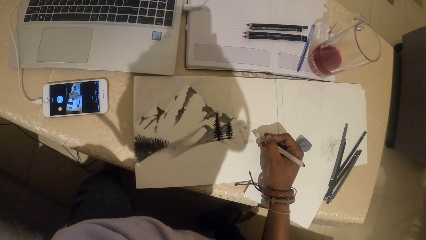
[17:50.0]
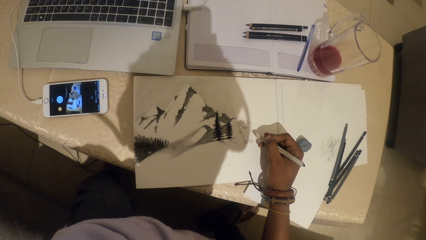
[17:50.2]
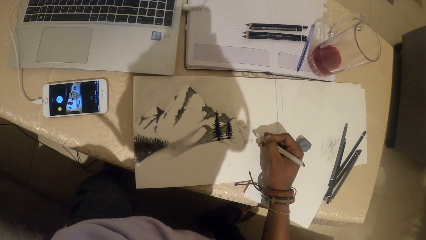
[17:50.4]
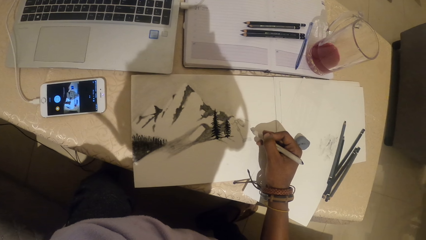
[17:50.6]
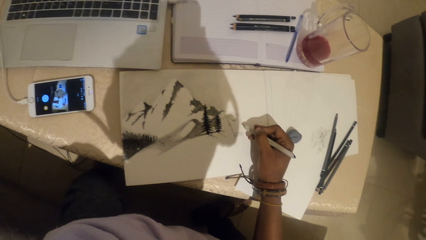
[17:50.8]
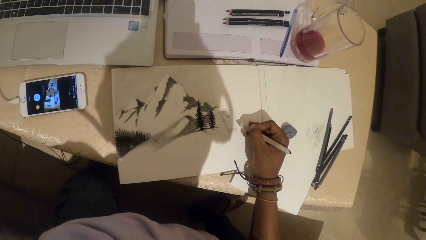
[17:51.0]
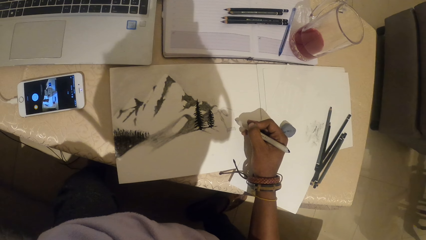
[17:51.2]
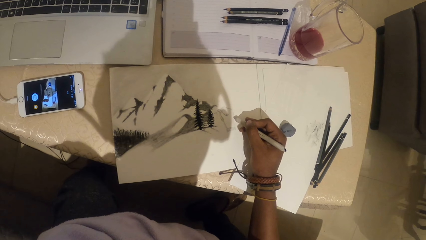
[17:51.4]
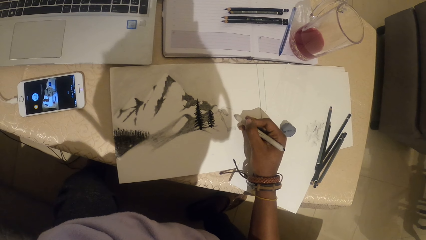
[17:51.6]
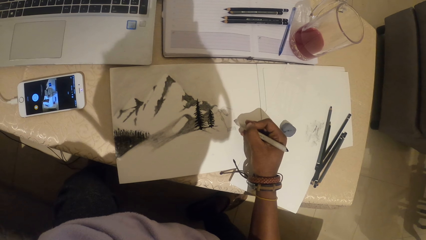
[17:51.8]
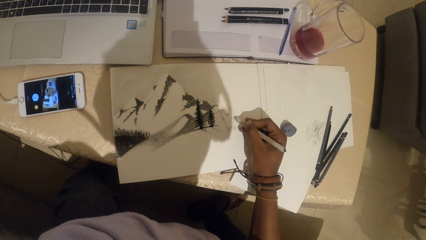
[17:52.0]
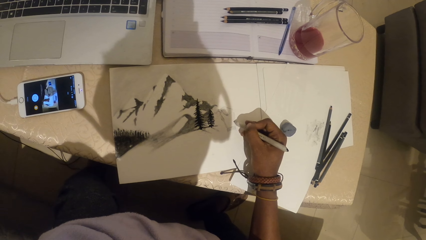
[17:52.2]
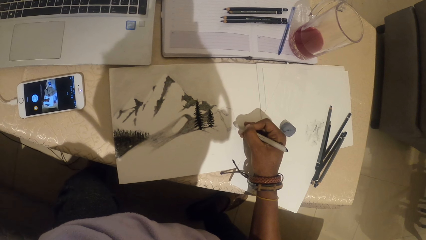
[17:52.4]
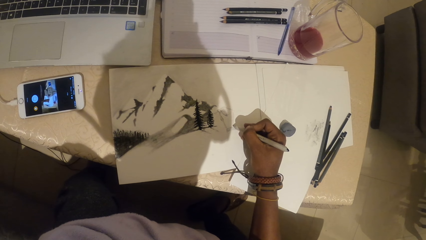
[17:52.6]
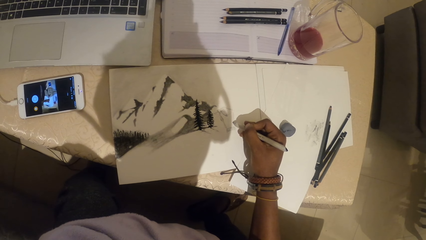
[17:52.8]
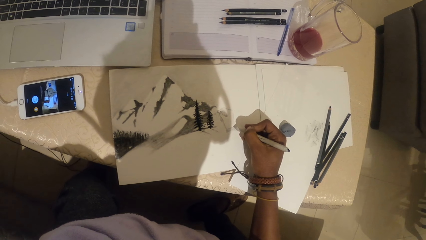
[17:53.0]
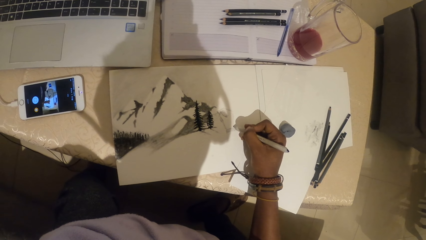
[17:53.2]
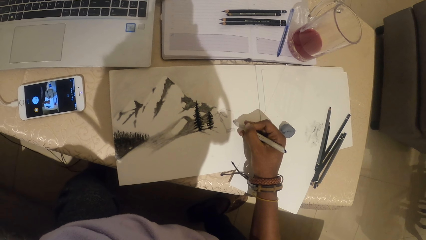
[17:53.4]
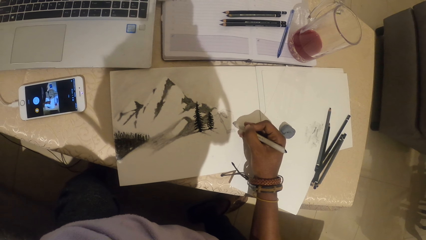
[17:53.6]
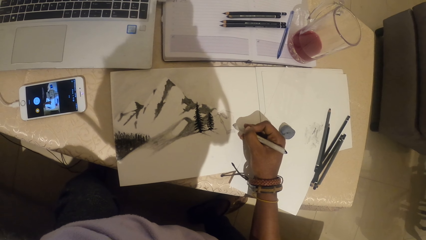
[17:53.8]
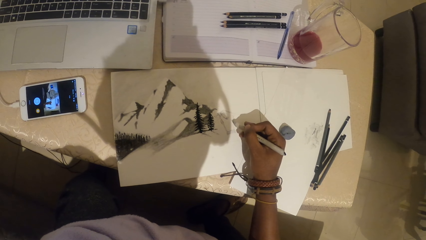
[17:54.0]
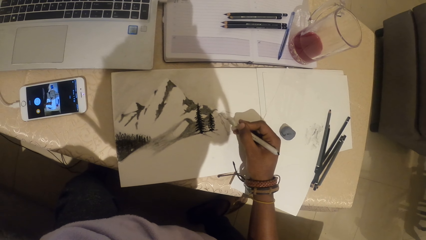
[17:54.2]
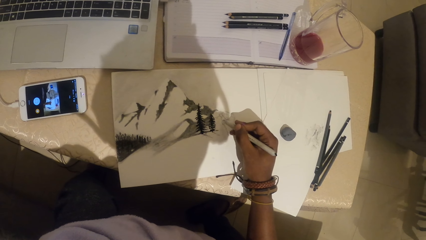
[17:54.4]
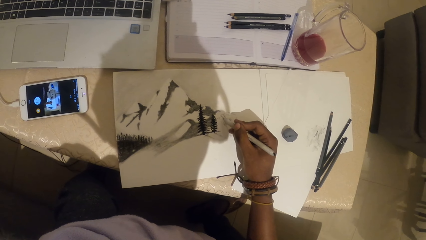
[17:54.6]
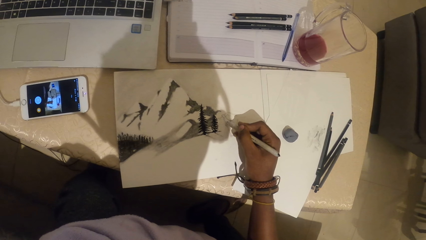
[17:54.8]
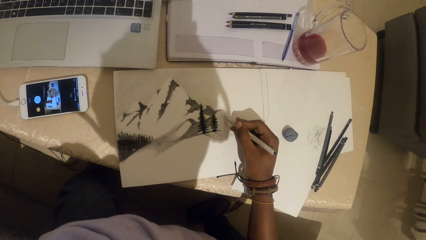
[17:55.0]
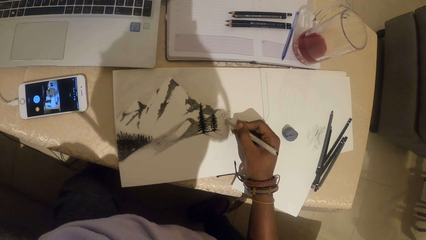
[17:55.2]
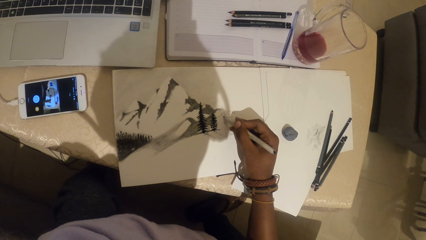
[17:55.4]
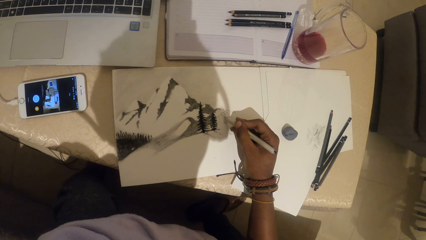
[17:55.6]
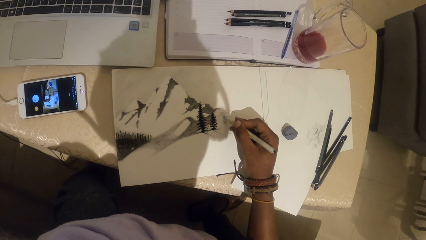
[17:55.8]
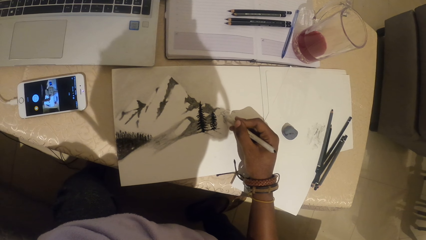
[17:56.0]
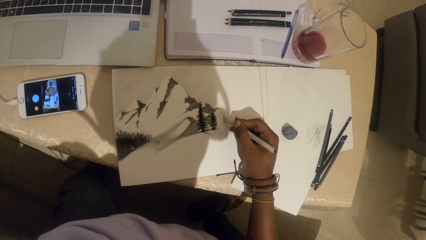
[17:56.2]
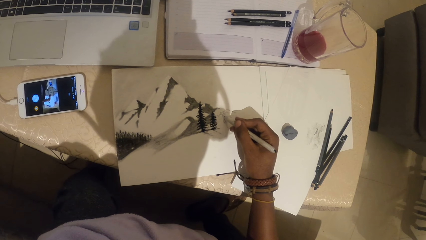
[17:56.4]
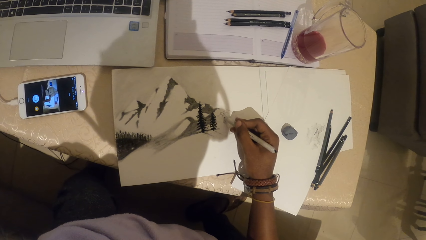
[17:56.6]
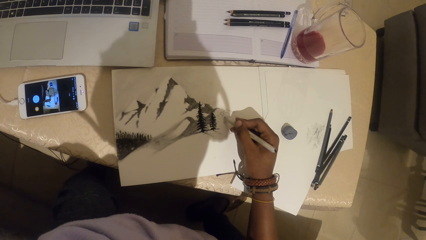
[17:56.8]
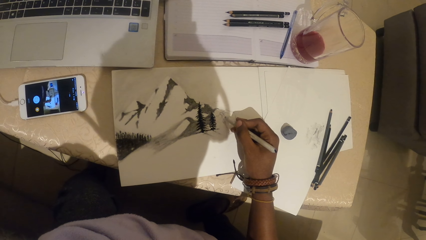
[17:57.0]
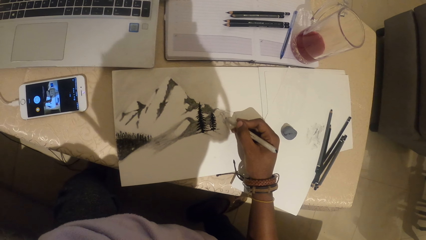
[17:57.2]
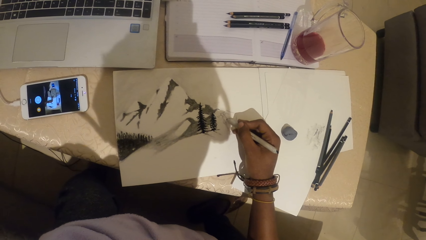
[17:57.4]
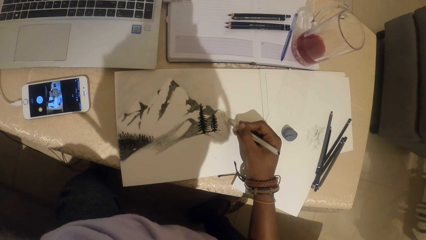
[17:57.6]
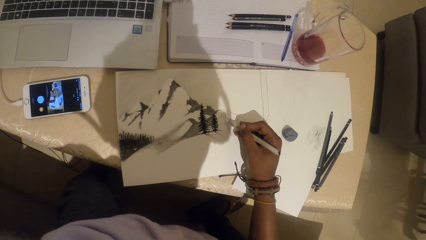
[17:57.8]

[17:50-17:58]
The camera wearer draws on a piece of paper with a pencil.

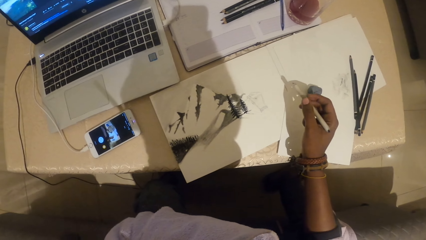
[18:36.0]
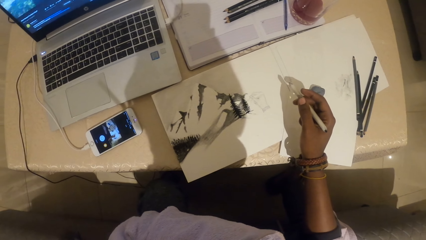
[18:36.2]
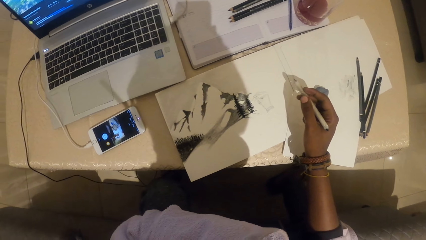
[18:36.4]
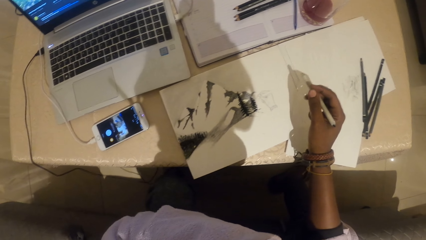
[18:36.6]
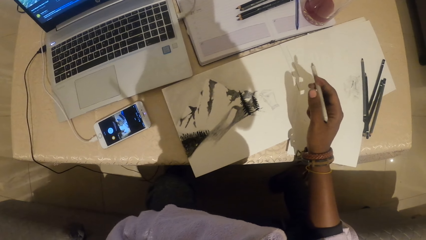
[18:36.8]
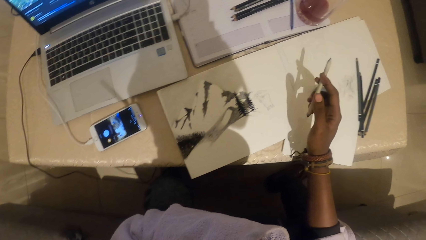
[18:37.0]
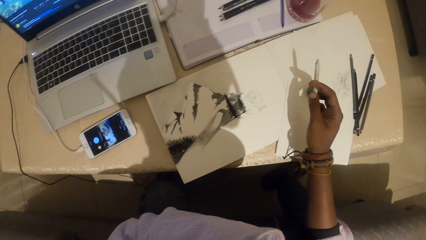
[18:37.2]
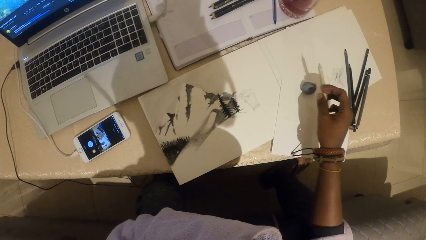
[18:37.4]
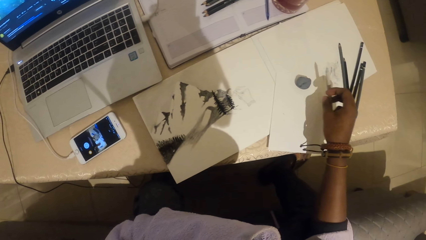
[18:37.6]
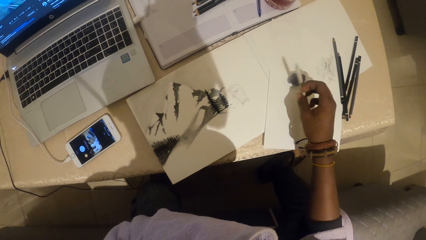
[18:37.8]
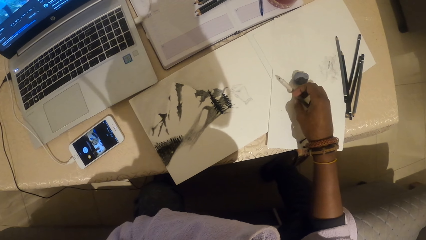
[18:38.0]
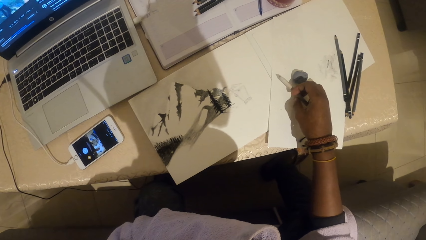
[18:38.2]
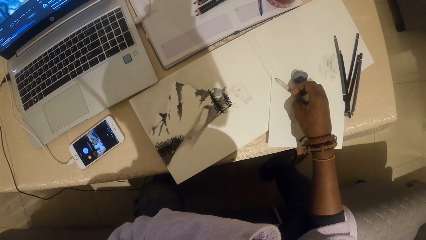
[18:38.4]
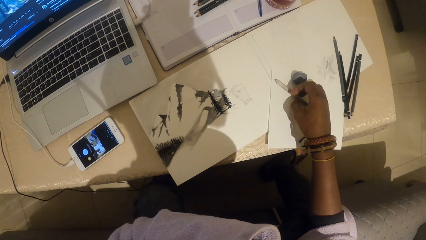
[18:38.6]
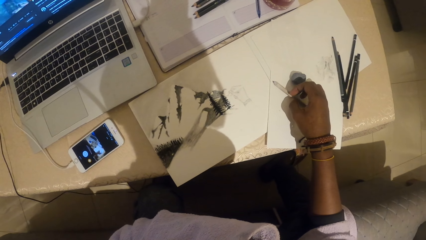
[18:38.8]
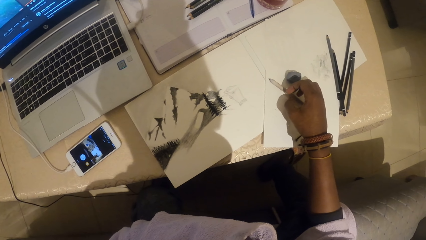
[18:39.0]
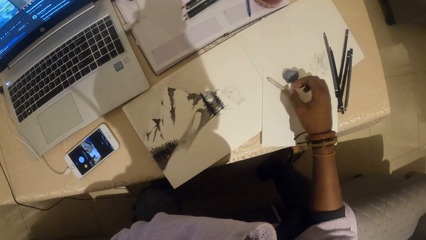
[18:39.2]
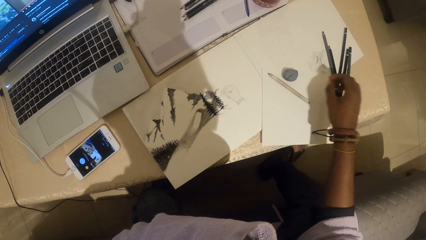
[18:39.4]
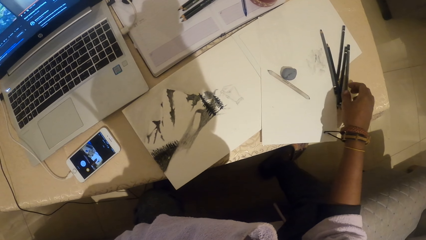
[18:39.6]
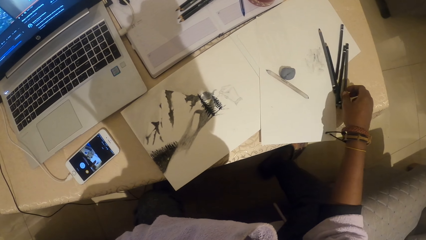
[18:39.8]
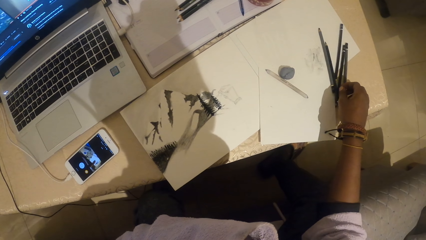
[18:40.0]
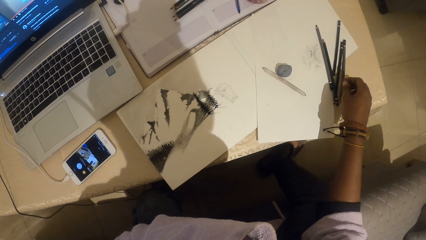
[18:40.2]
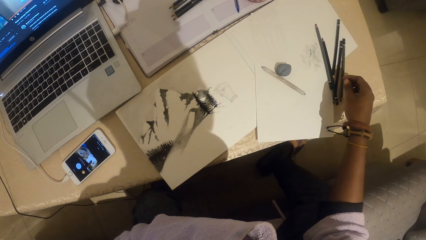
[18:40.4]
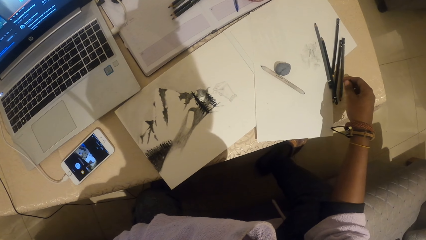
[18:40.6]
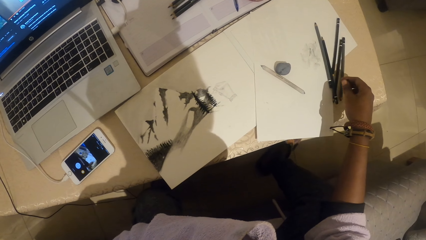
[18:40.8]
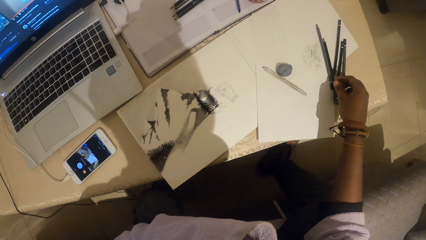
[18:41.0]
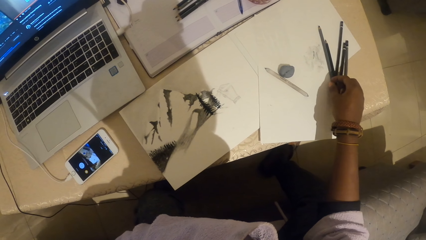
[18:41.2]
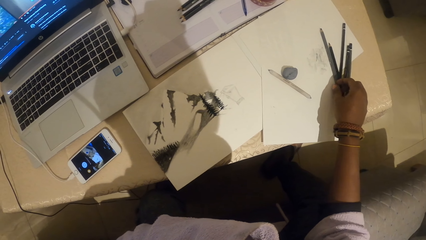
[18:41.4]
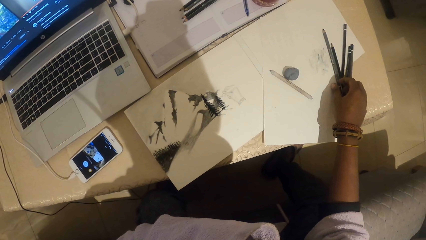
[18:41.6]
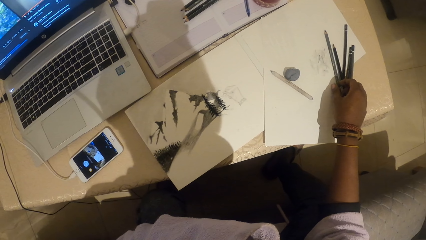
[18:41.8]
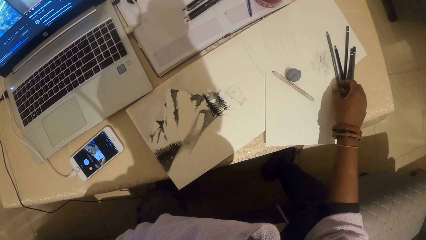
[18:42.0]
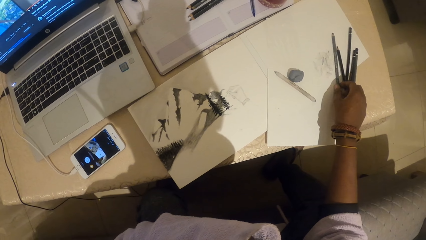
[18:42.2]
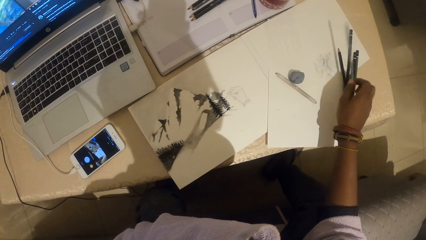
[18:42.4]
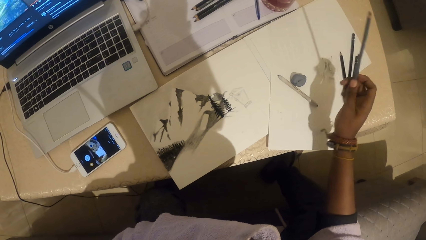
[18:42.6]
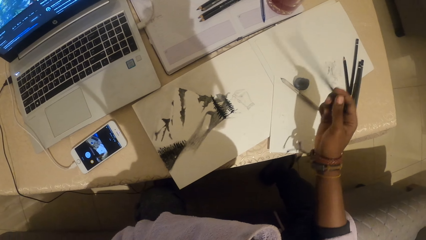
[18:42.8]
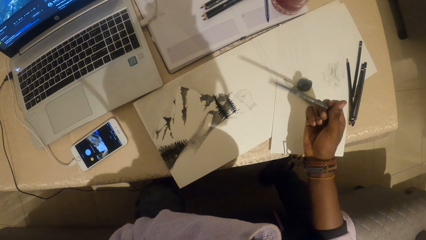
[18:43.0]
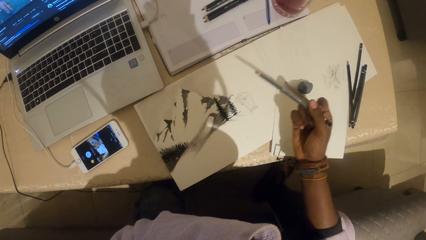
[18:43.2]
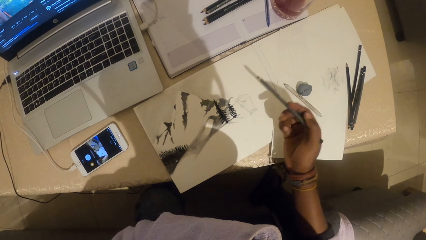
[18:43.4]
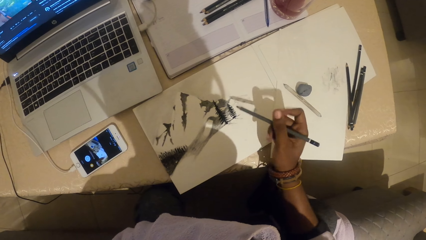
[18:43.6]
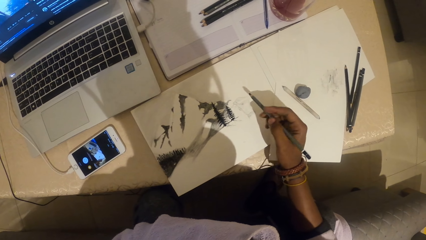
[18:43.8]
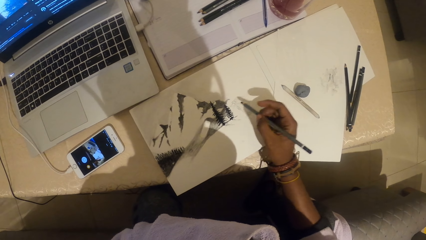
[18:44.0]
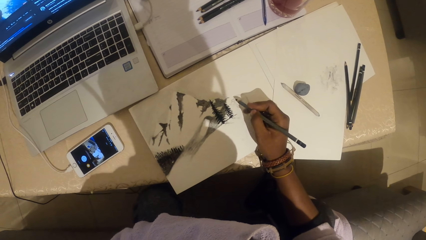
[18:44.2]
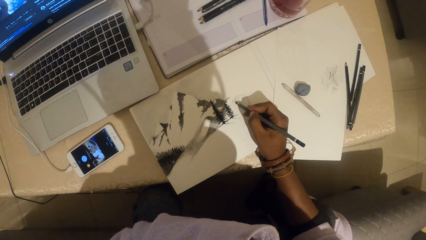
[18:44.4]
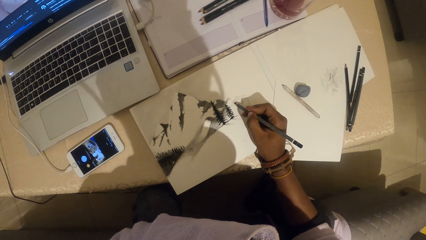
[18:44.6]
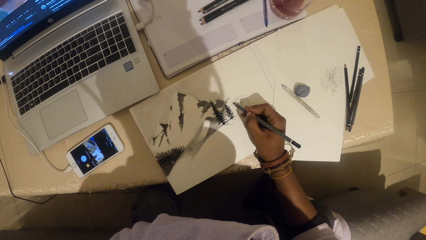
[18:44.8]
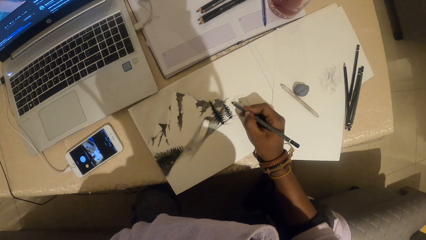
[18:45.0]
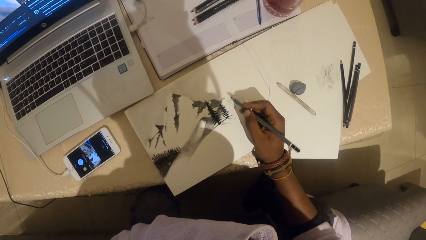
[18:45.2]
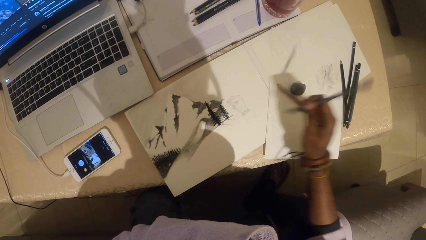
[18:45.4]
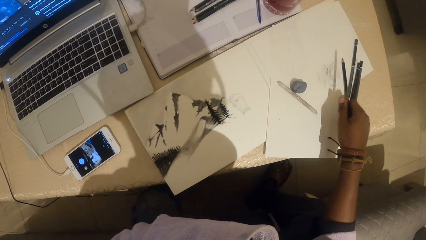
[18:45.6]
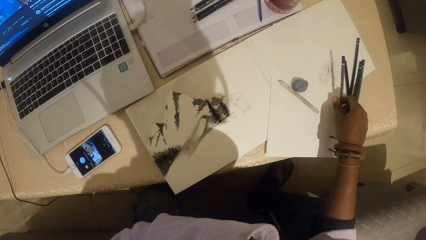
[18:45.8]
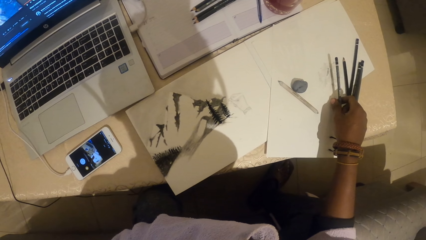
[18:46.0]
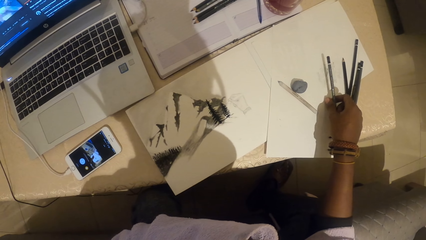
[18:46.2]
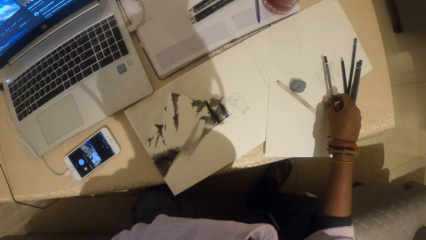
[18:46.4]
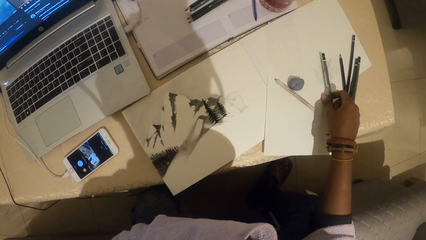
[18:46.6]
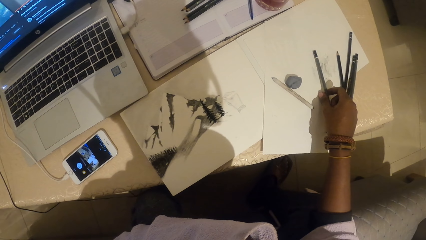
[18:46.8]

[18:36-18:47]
The camera wearer places the pen on the table. They pick the pen from the table. They draw on a piece of paper with the pen. They place the pen on the table.
